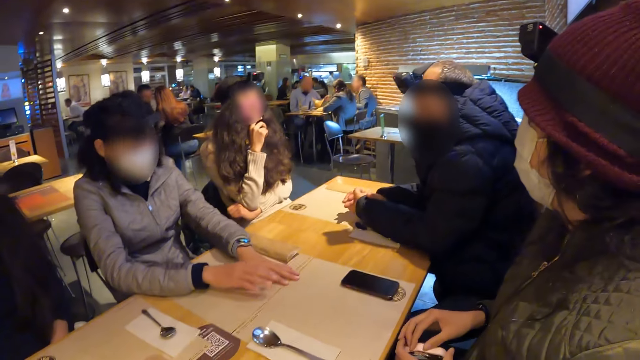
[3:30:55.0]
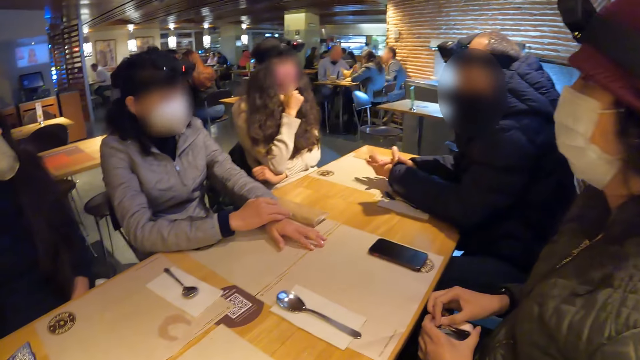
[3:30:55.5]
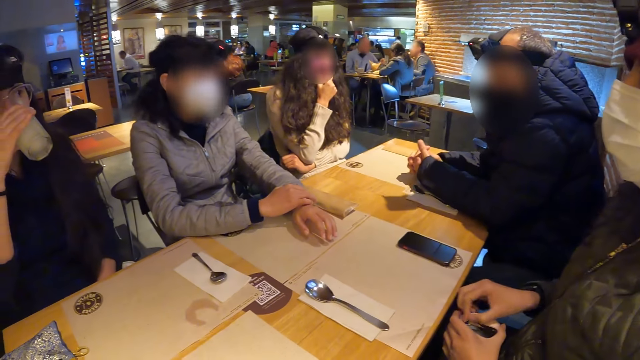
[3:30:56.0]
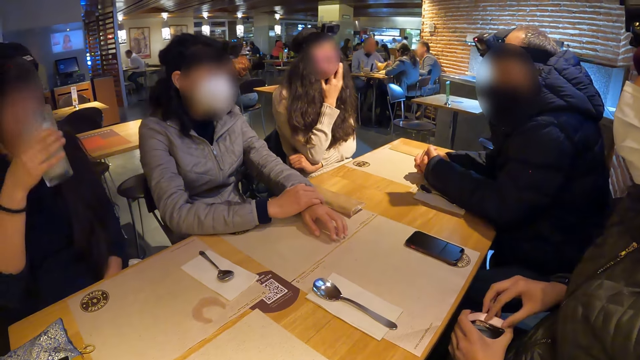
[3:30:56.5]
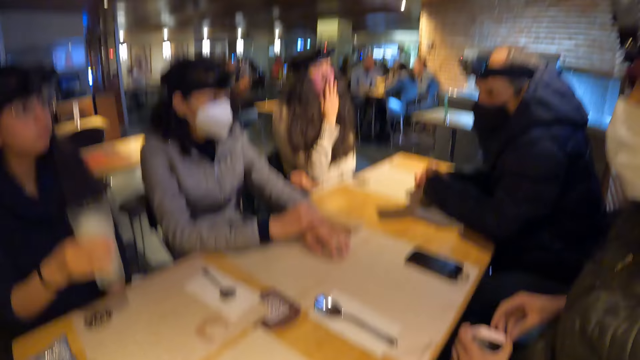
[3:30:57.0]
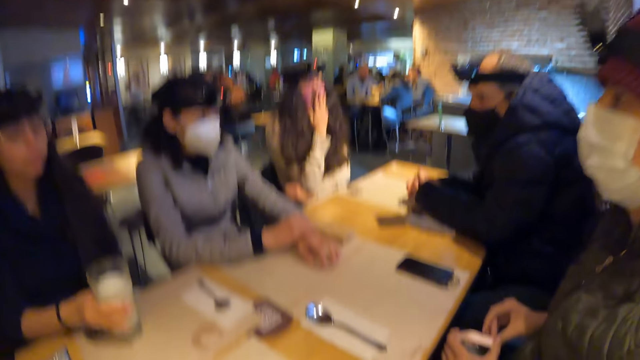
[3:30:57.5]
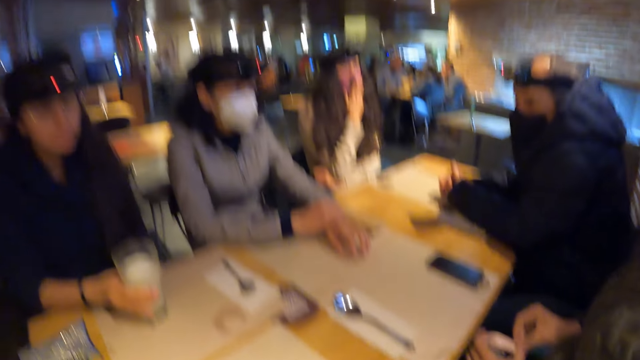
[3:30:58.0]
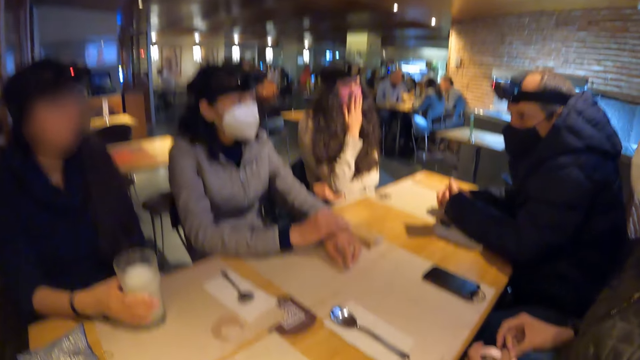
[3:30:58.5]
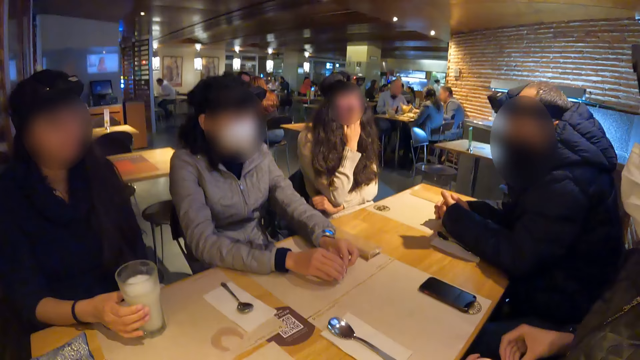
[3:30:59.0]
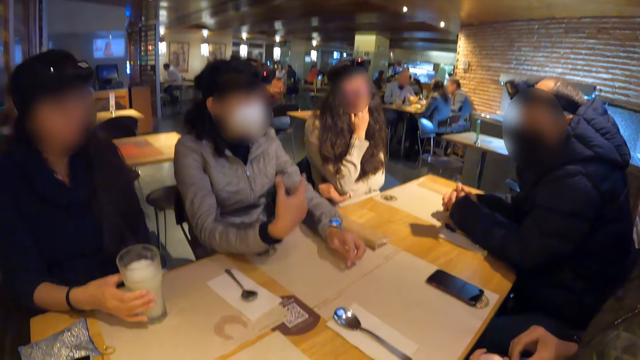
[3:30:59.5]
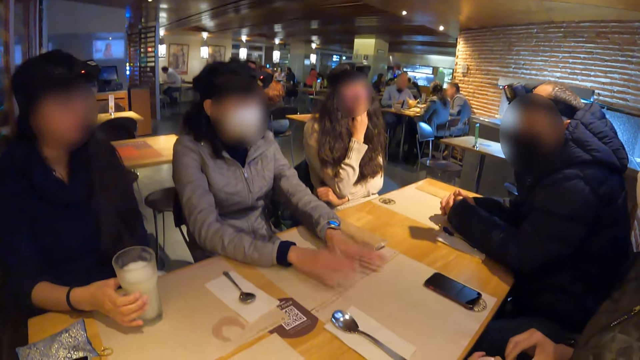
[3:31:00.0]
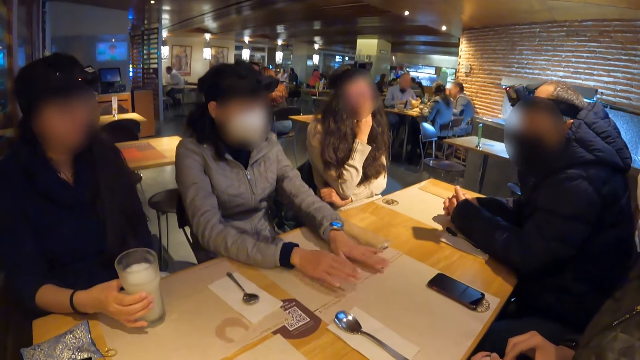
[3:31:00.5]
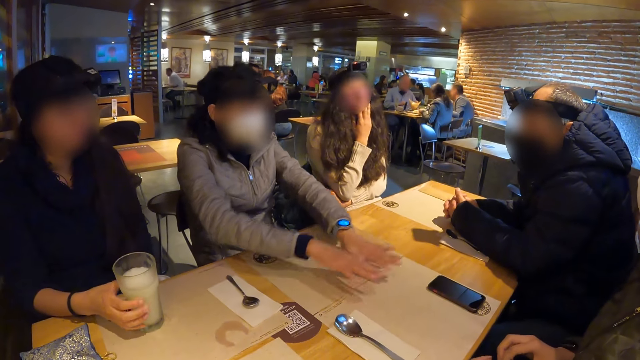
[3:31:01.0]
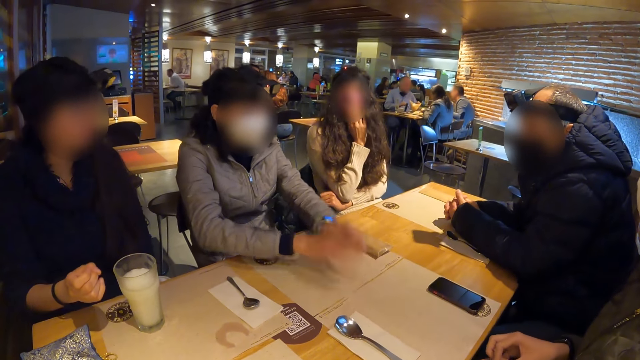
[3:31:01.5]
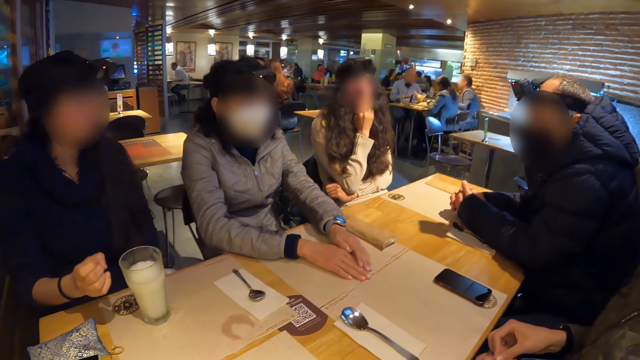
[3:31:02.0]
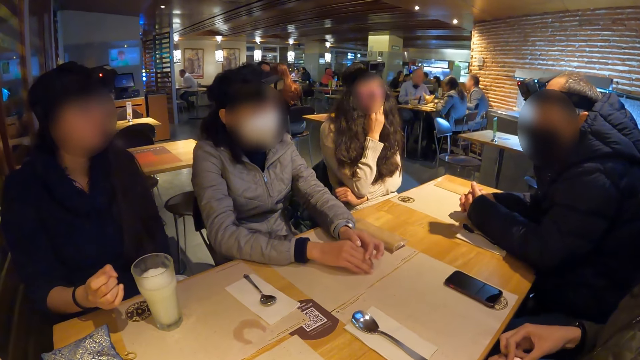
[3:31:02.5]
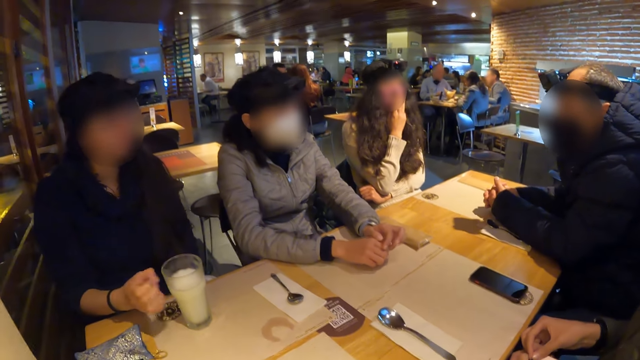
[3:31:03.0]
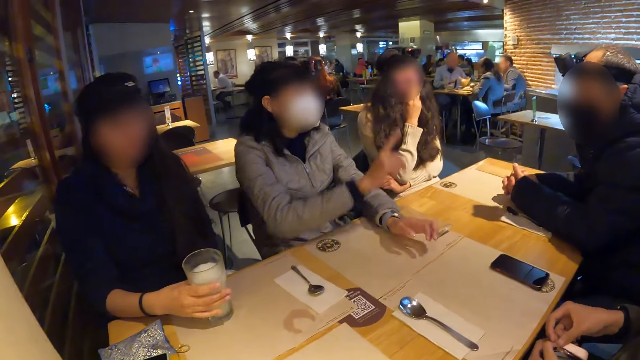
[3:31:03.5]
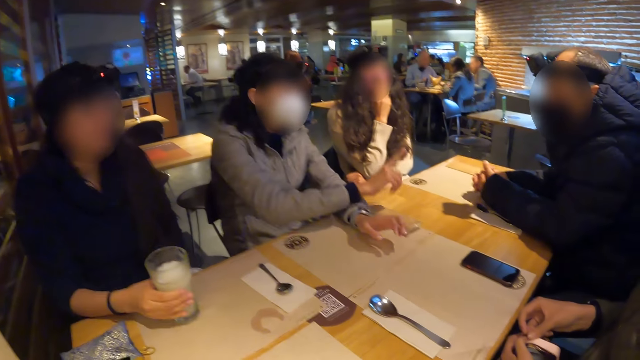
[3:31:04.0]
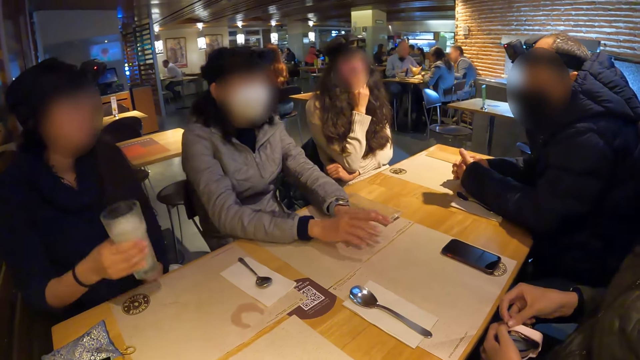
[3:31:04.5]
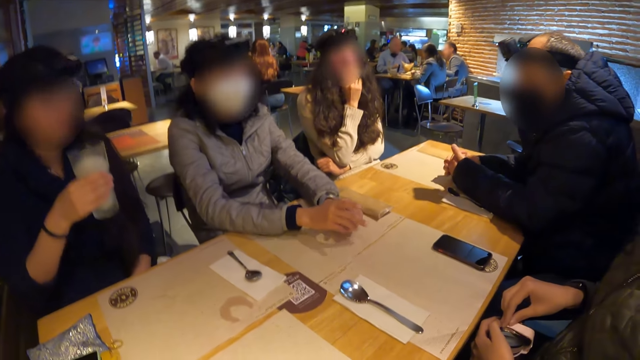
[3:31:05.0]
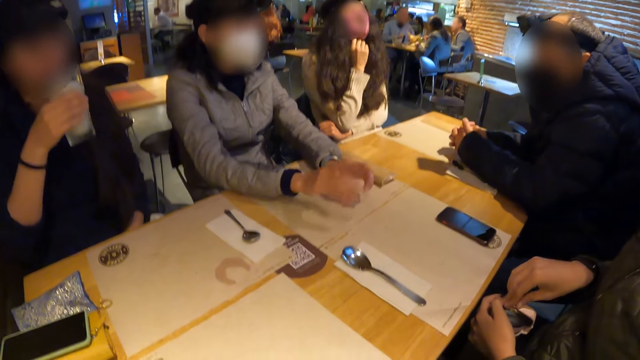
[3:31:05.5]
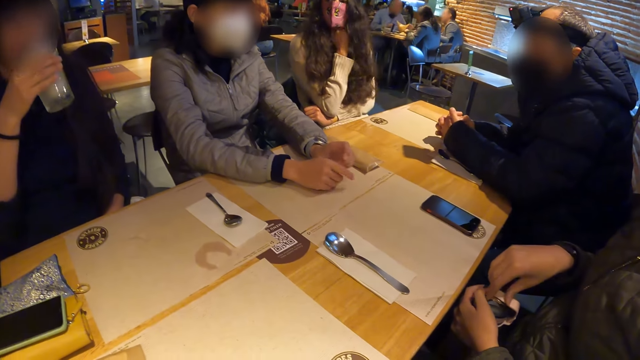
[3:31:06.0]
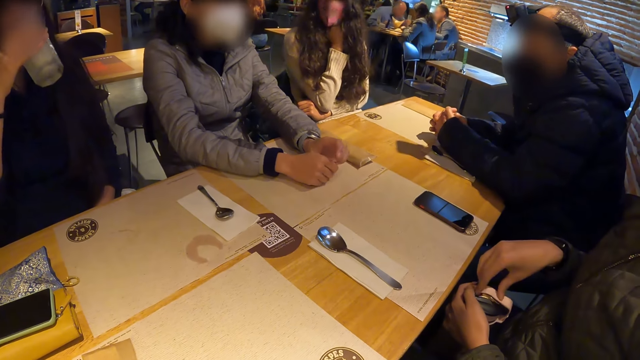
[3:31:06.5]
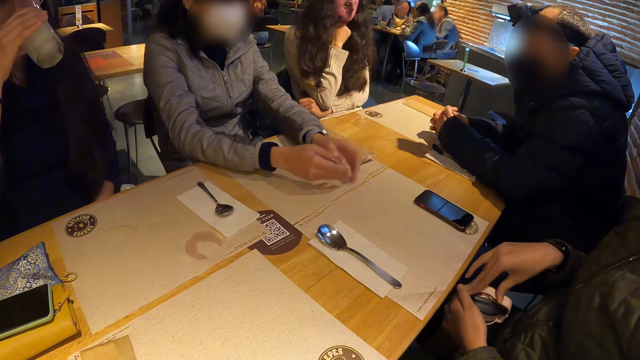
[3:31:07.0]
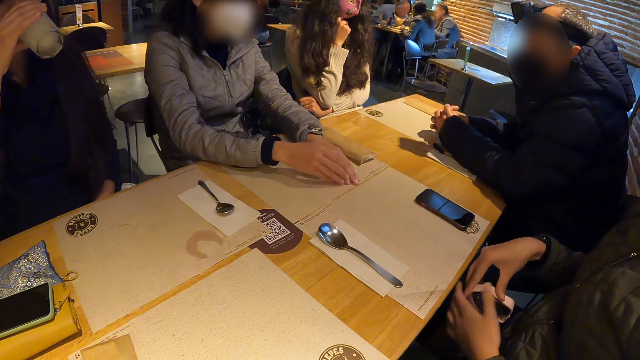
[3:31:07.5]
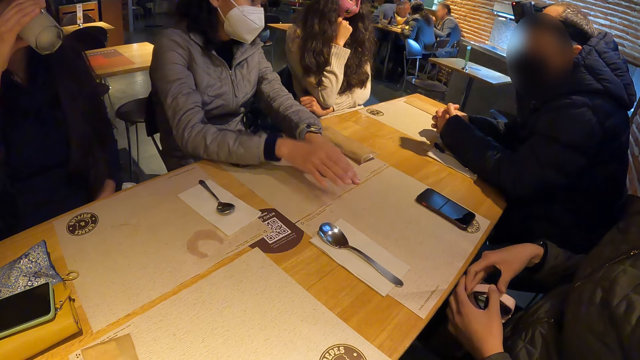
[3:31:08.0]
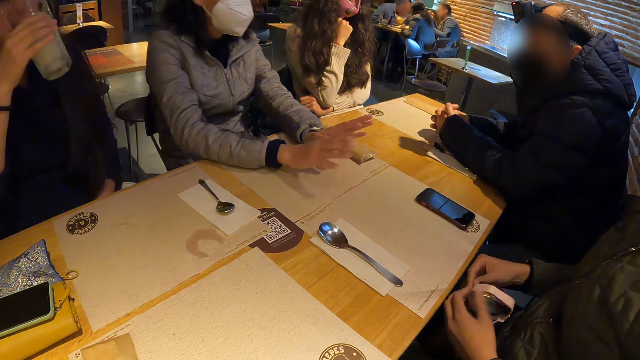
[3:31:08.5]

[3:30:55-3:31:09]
The woman drops the cup of juice on the table with her right hand. The camera wearer looks around the table. They dialogue with people around the table. The woman picks up the cup of juice from the table with her right hand. The woman drinks from the cup of juice in her right hand.

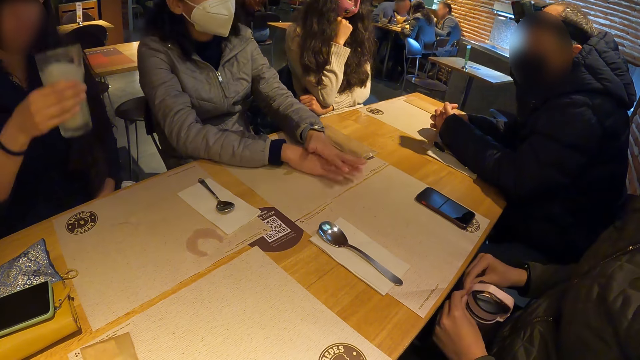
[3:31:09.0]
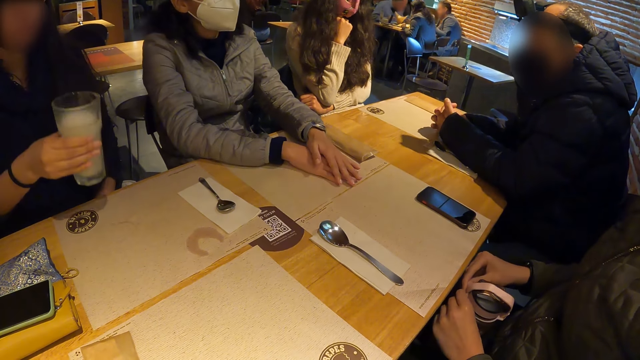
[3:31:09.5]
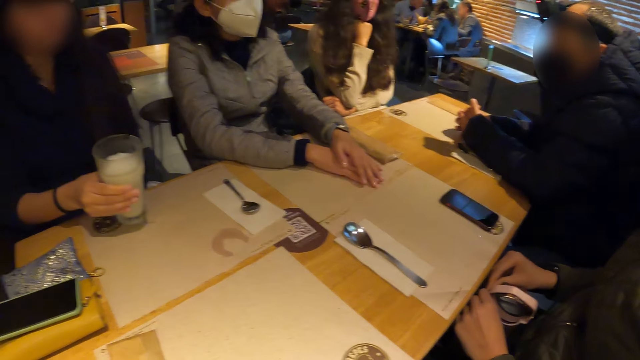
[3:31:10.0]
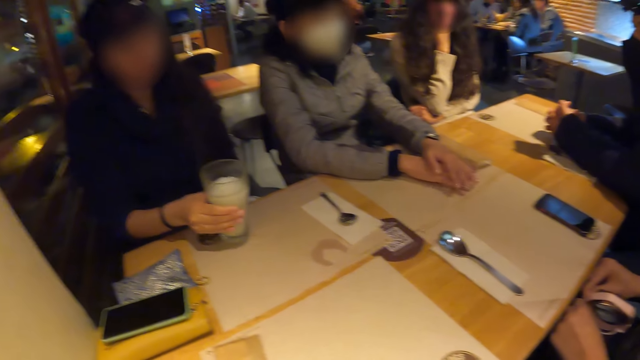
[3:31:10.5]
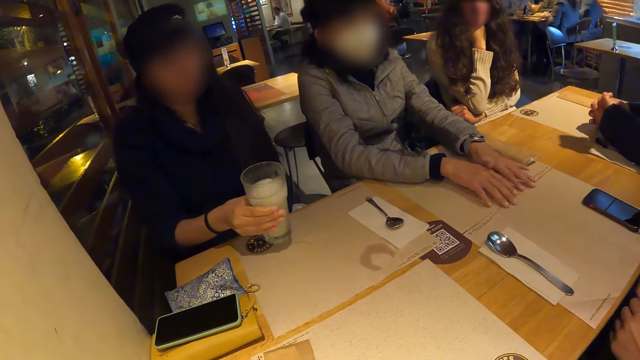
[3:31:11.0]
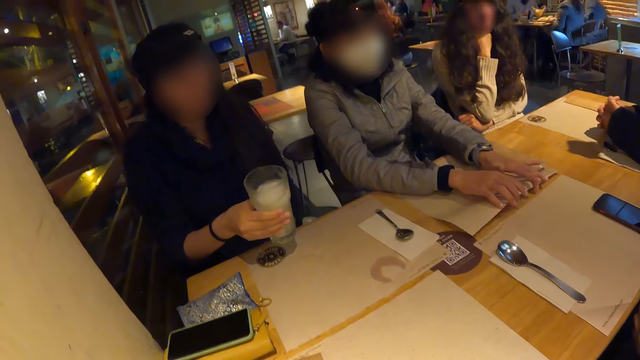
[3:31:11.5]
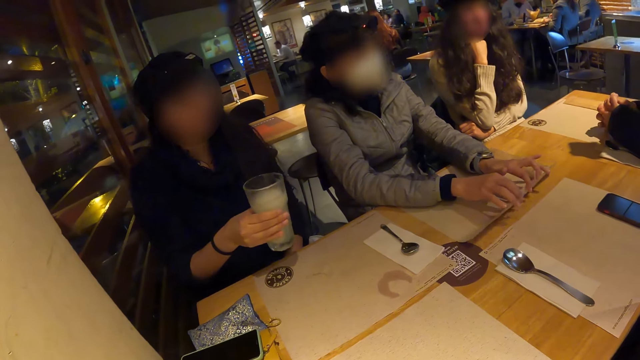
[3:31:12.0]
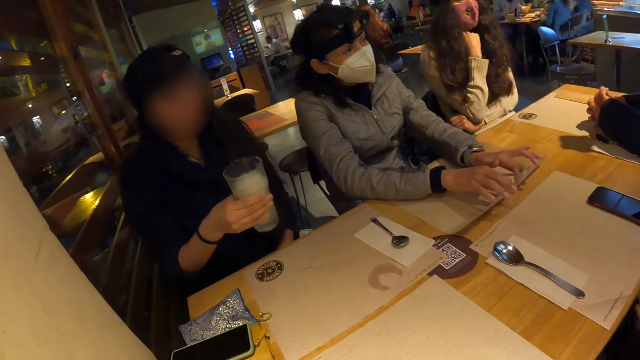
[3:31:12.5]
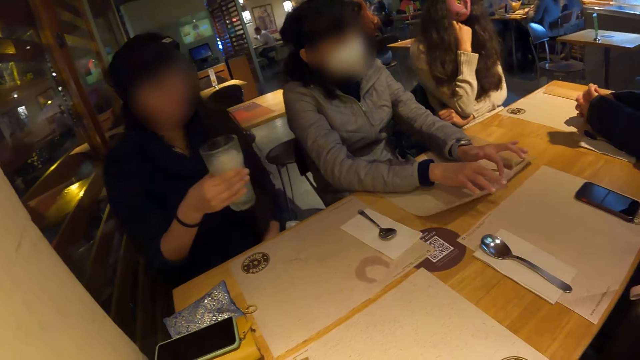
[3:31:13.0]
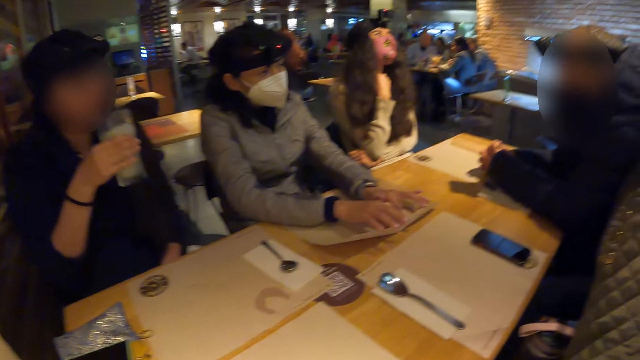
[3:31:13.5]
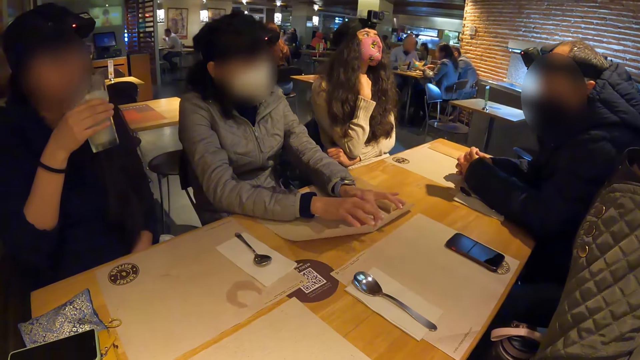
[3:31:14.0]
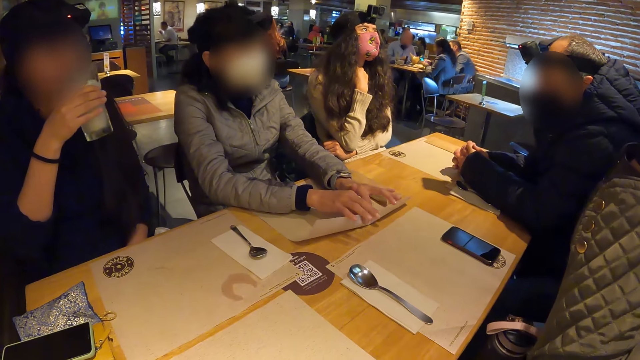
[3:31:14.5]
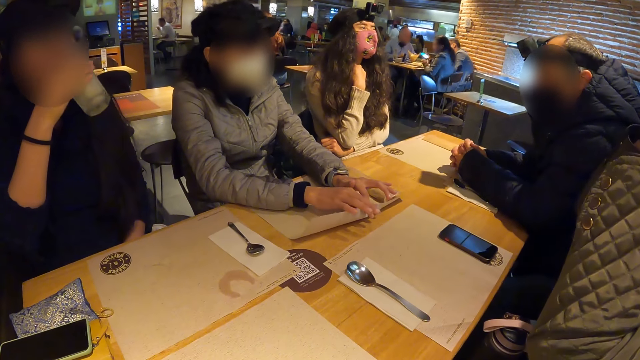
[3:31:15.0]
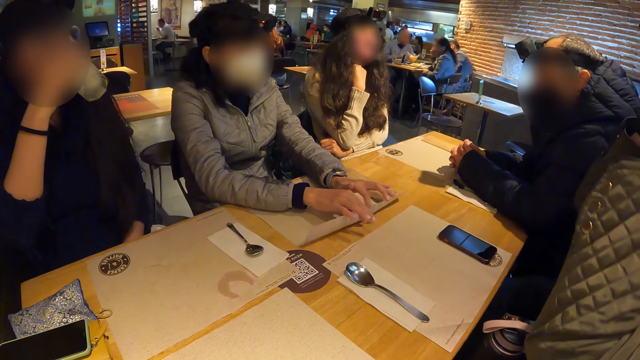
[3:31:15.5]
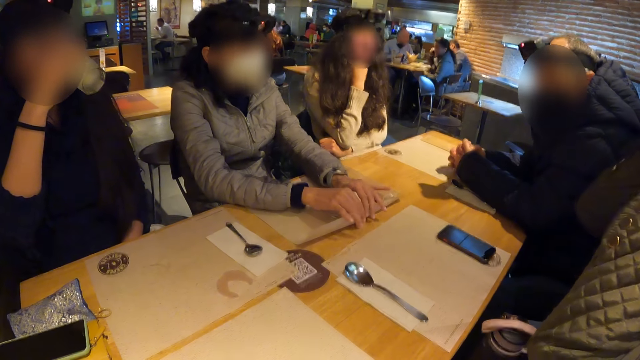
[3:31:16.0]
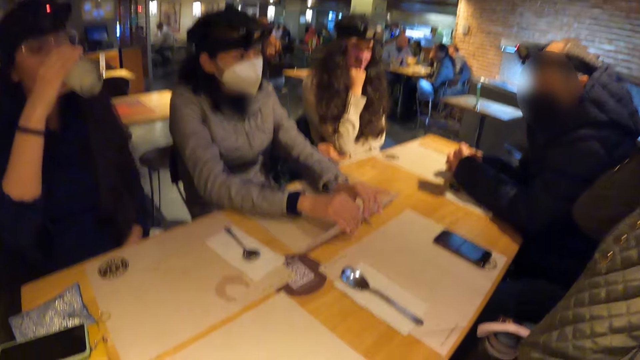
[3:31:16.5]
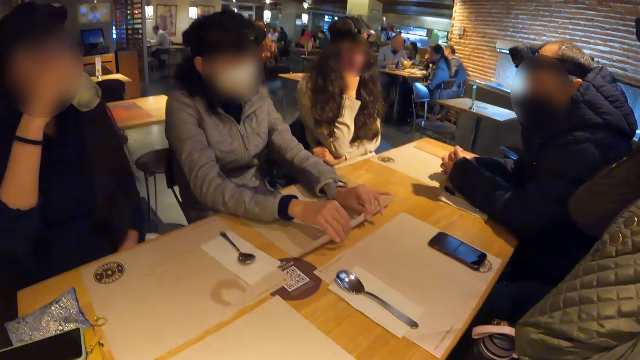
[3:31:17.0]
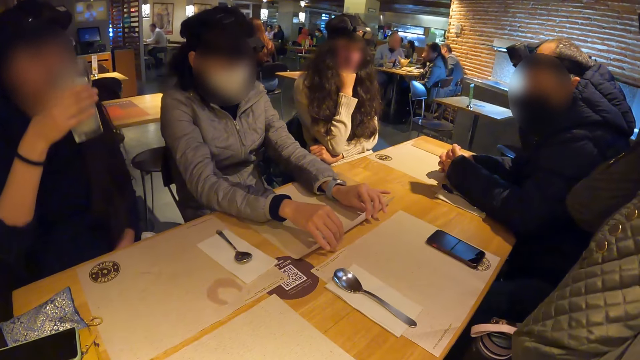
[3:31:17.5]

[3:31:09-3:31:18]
The woman shakes the cup of juice in her right hand. Another woman adjusts the table mat with her hands on the table. The first woman drinks from the cup of juice in her right hand.
